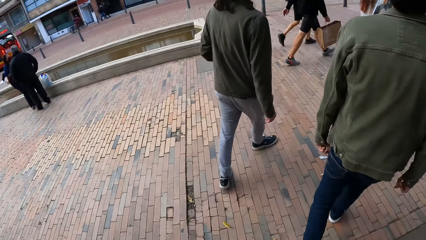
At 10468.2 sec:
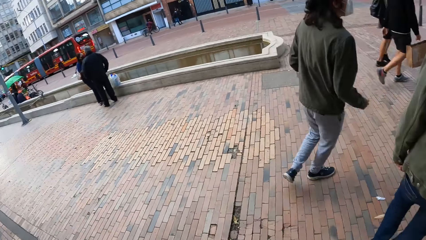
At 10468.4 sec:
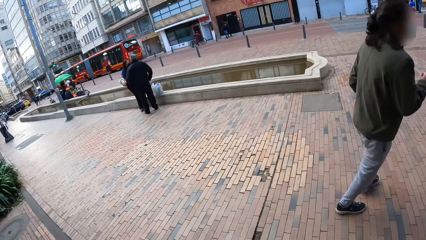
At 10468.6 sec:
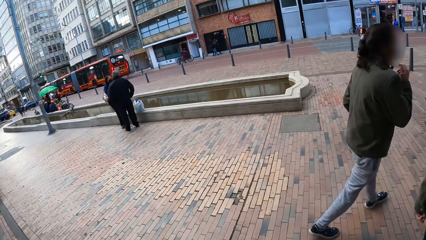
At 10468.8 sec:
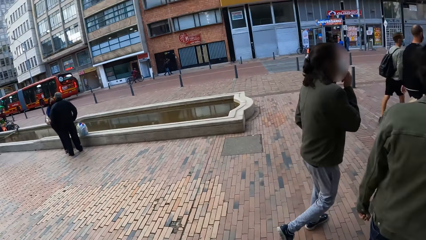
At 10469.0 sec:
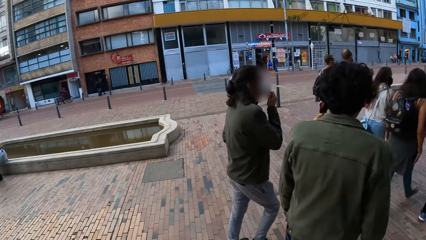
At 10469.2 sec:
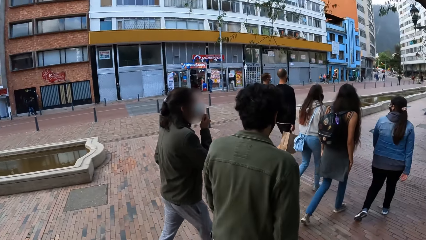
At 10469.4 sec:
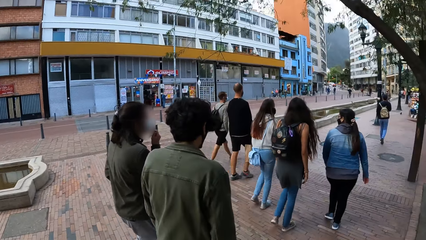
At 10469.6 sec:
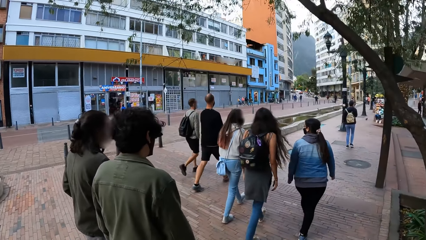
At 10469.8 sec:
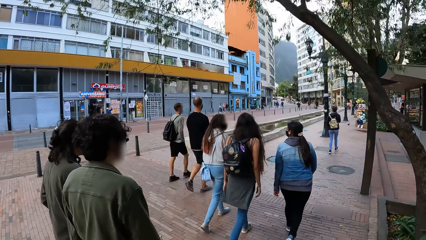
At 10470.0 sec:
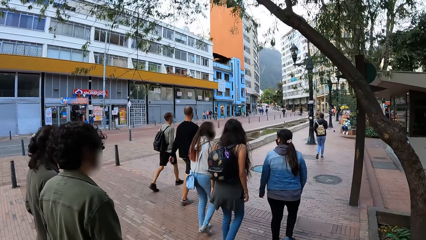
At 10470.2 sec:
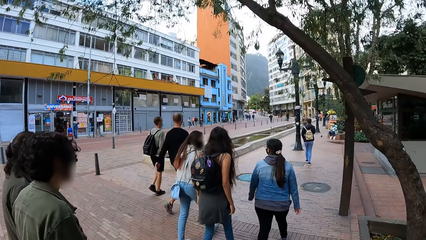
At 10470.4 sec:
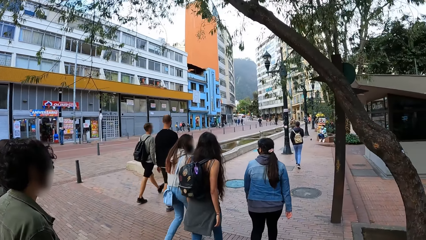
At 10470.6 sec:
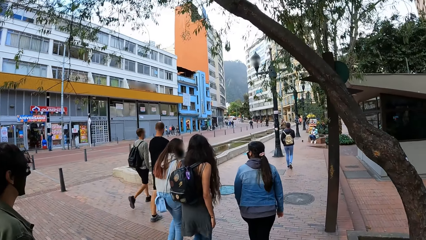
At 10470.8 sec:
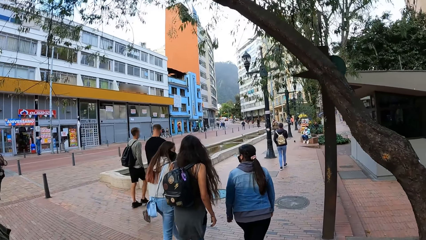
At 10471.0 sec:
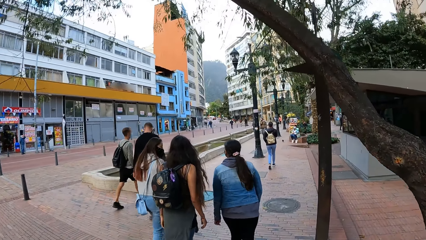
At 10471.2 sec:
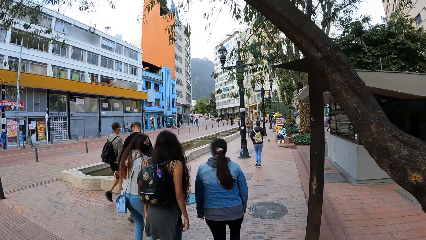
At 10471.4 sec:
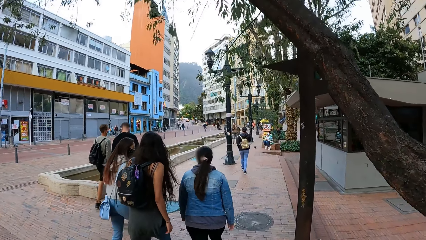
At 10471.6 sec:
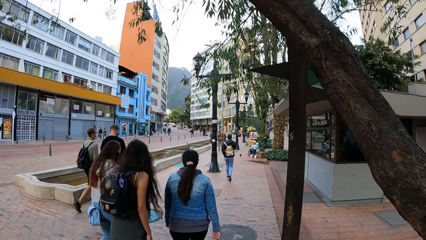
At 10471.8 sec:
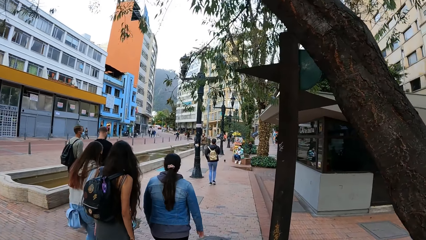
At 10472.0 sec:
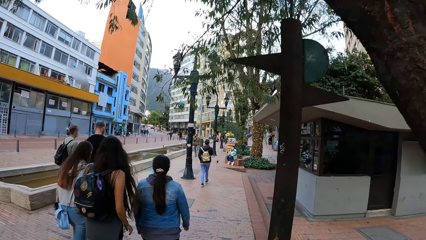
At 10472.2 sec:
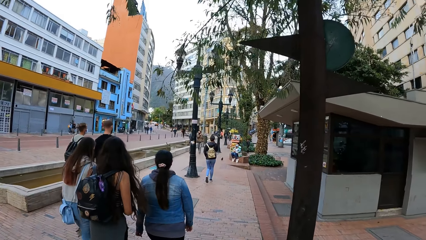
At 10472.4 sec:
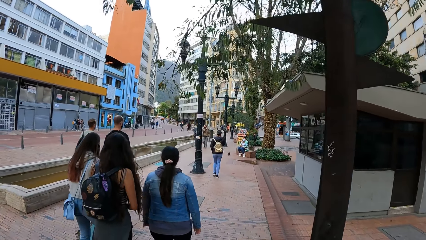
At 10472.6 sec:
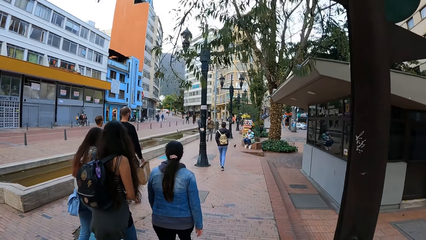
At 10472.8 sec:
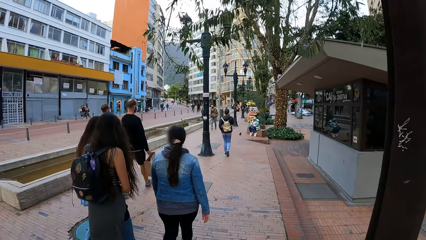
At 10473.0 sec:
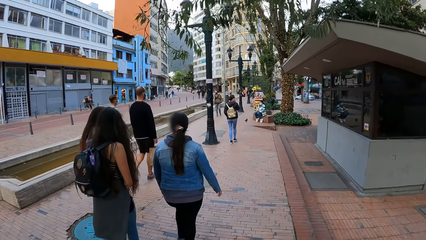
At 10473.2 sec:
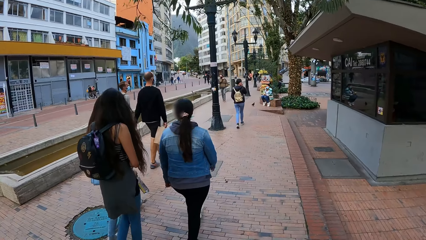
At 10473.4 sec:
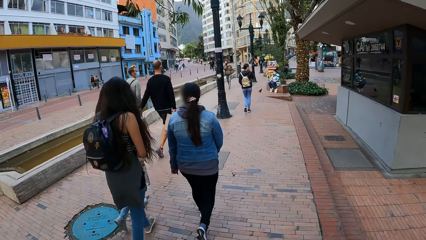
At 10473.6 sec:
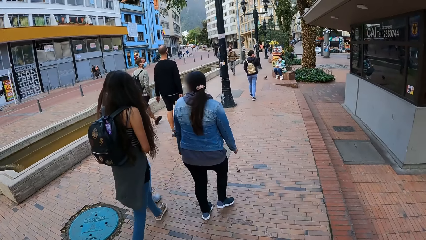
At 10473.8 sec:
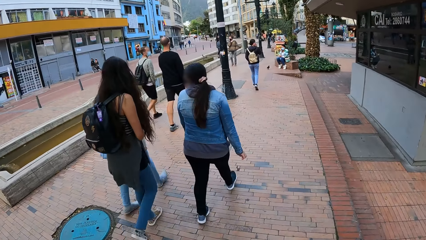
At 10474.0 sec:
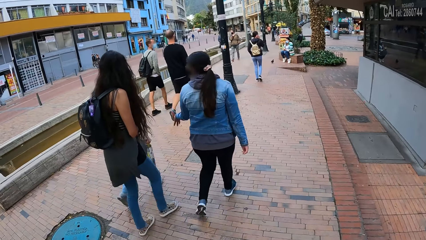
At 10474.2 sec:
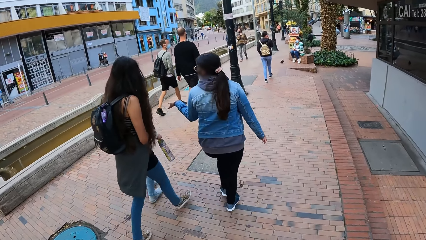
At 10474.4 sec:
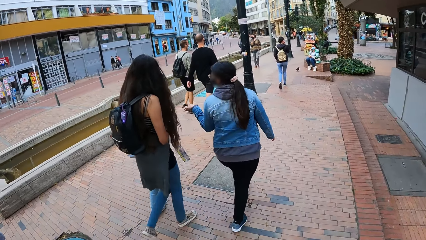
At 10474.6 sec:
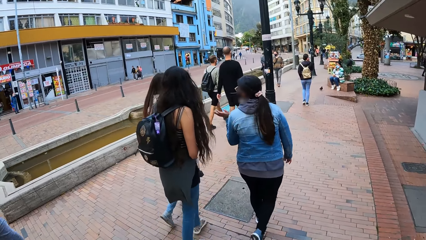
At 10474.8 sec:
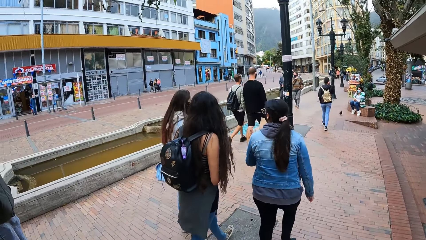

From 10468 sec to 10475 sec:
The camera wearer walks along the street.

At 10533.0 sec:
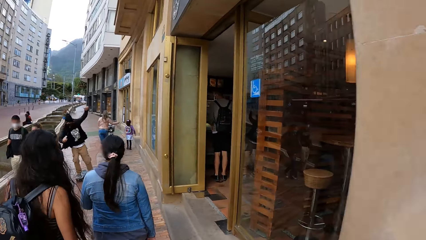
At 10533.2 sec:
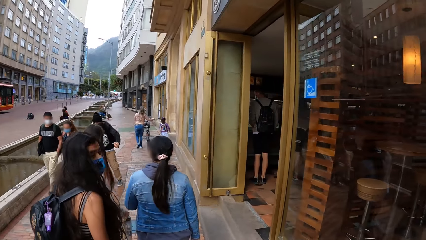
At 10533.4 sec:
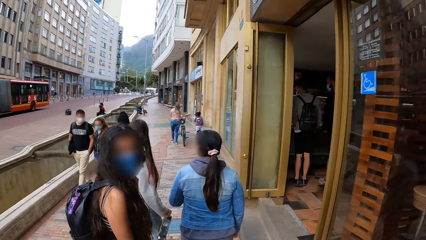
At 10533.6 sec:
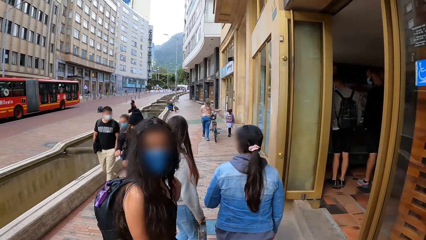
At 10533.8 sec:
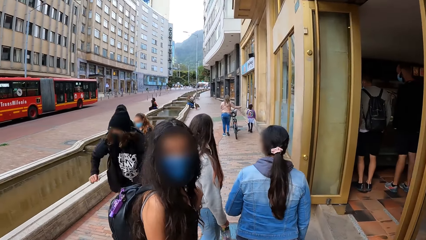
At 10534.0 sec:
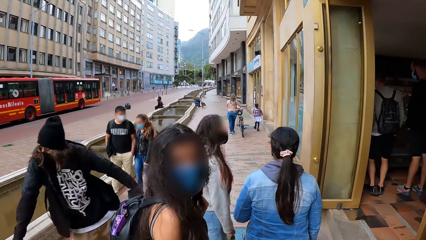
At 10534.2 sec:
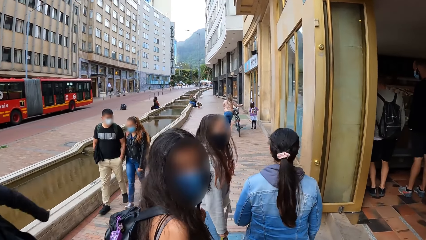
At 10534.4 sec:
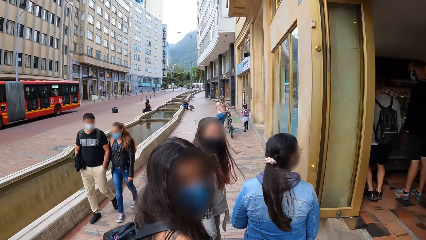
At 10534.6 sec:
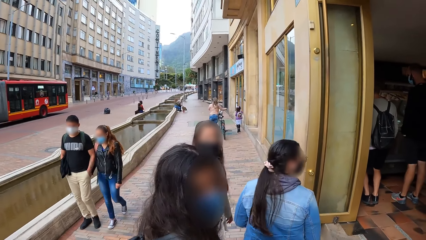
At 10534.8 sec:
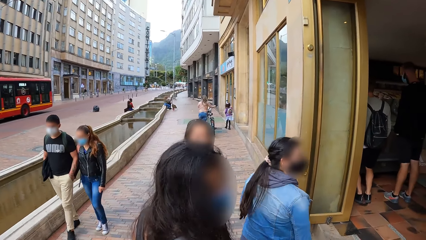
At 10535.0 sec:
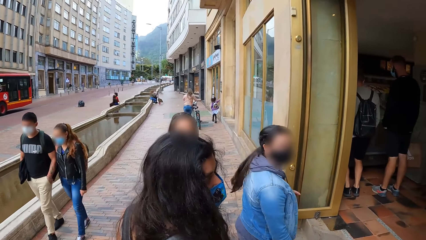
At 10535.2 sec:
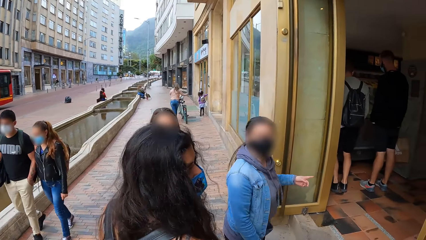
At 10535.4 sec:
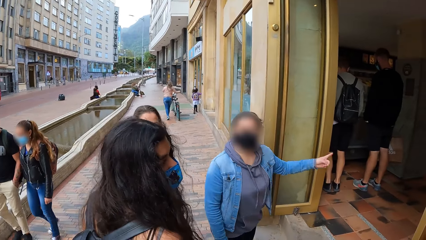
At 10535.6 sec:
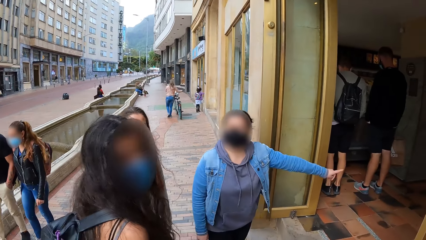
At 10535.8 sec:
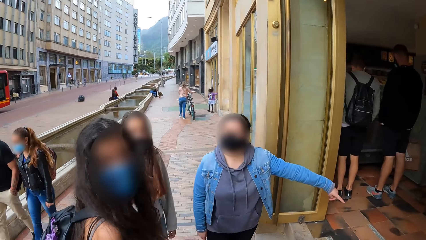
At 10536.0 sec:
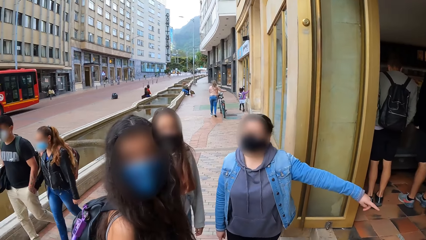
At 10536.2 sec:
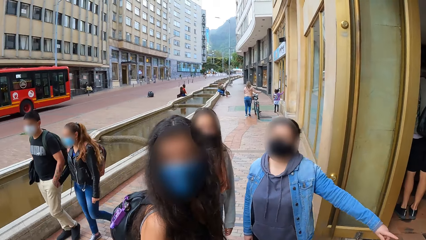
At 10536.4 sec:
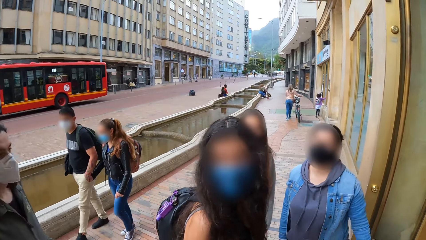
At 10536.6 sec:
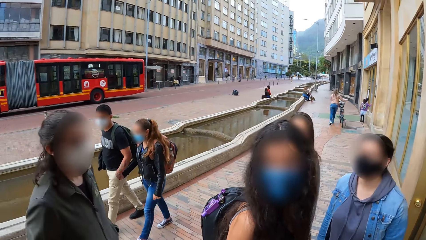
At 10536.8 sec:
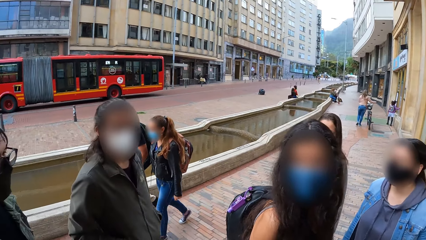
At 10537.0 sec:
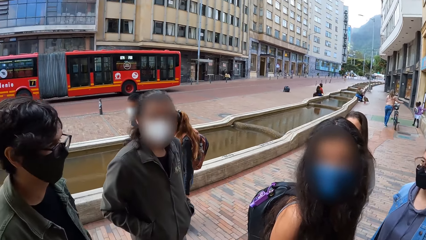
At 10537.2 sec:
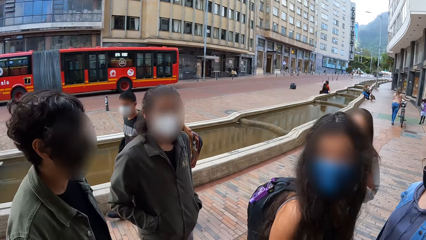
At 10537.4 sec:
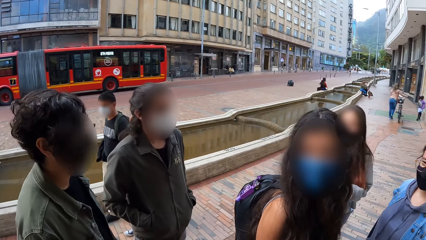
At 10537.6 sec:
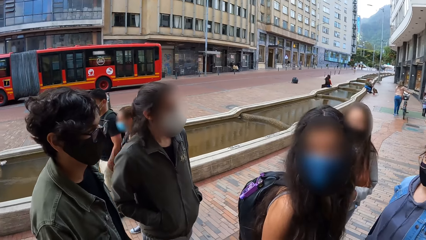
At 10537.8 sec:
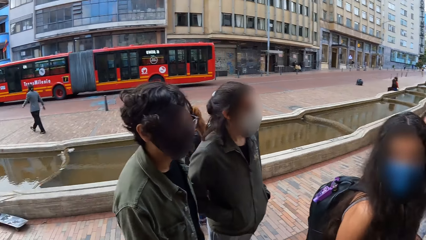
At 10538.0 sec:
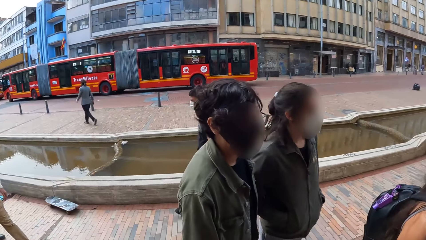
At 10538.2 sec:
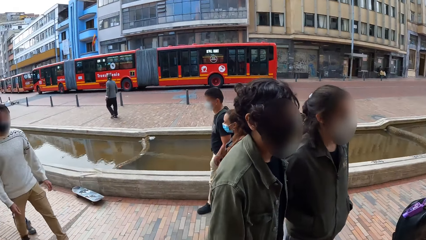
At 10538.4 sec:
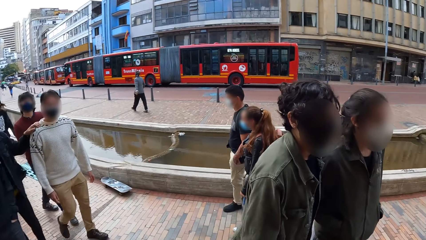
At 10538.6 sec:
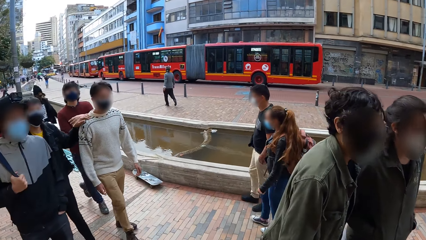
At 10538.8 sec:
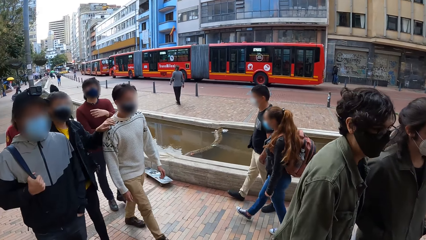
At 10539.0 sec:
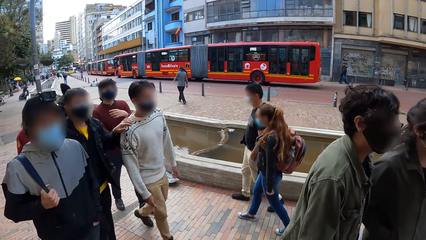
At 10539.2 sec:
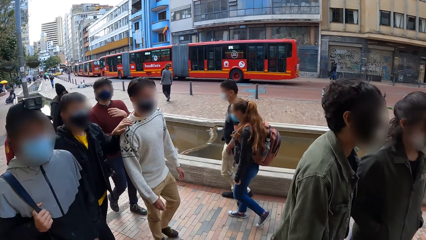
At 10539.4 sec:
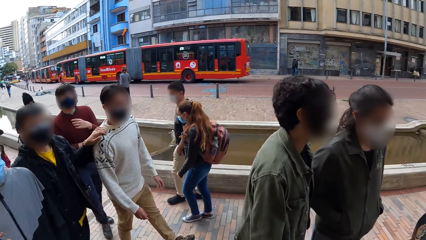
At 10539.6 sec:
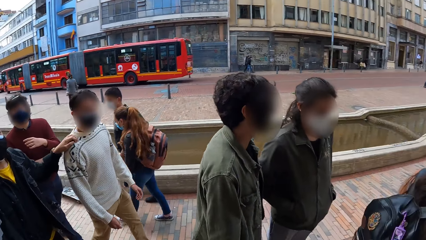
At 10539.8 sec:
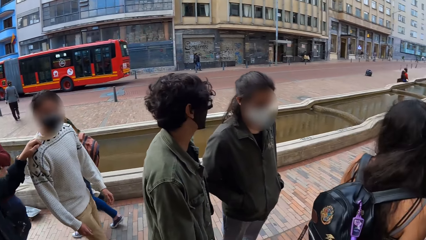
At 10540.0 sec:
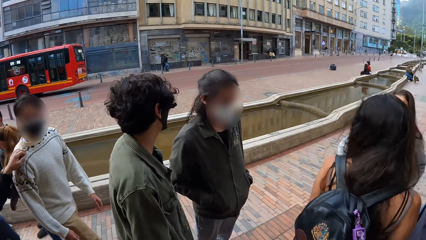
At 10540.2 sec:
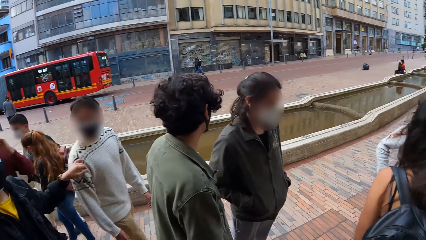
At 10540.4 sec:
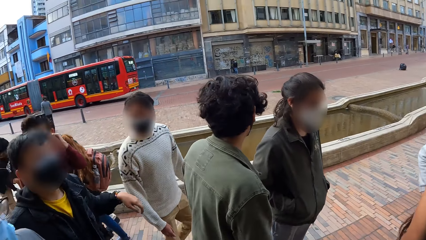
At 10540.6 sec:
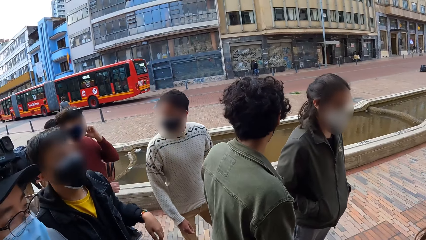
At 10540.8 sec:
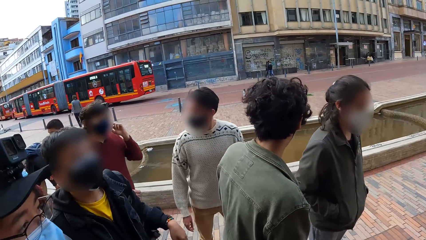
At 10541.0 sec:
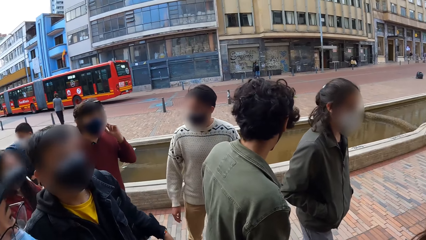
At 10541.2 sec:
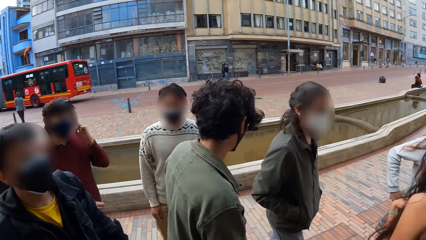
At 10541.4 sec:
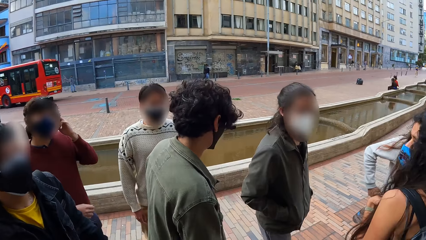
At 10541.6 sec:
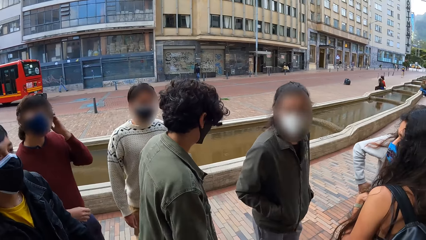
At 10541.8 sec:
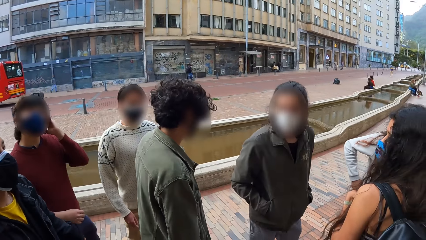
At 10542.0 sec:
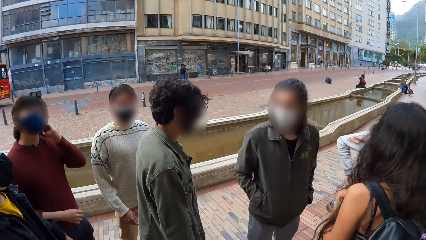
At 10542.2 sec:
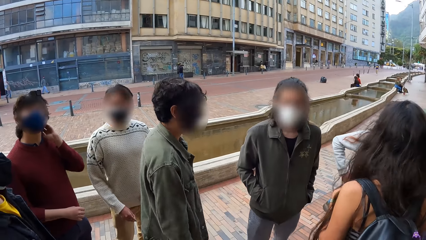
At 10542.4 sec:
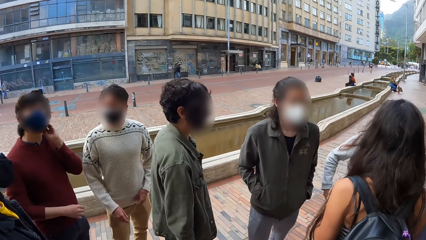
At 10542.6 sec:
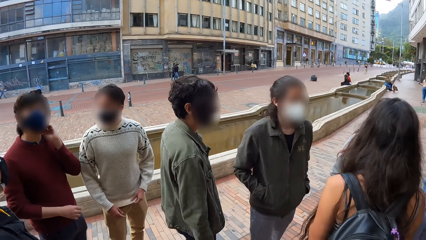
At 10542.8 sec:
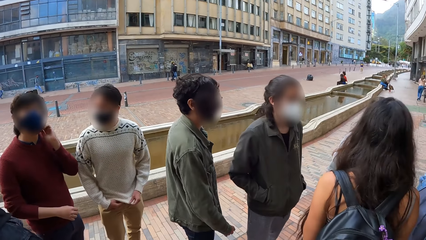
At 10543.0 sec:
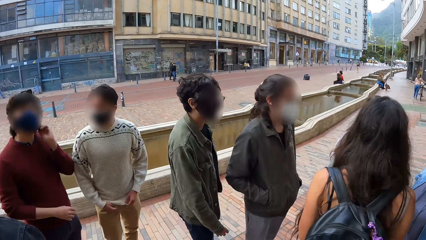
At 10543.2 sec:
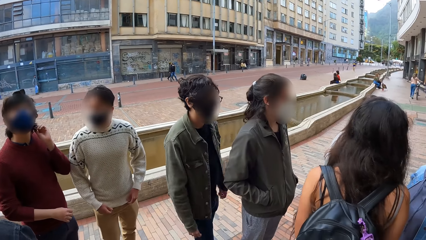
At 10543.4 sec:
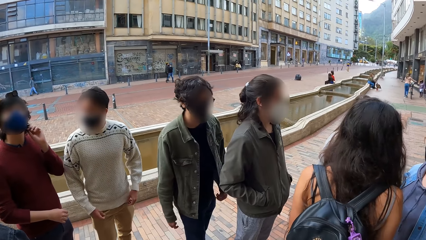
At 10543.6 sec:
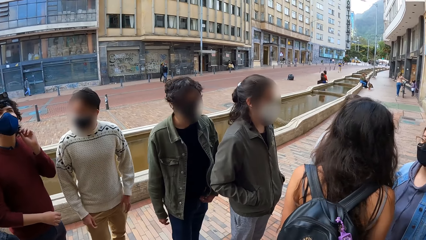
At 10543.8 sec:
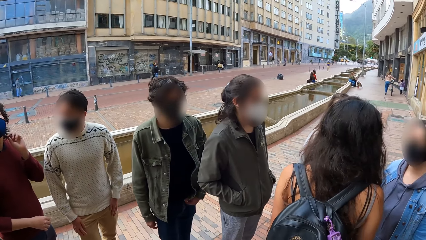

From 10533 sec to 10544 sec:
The camera wearer interacts with a person. They interact with another person. The other person points in the restaurant. The camera wearer looks around the people. They look around the street.
